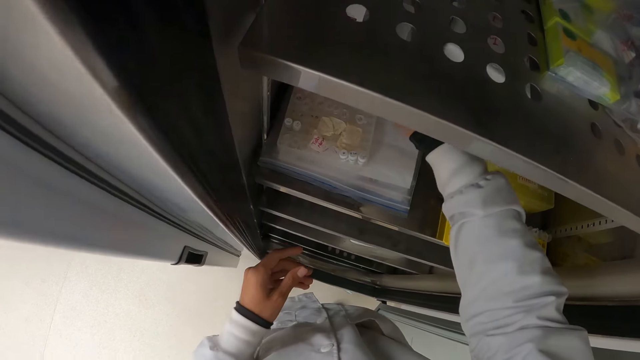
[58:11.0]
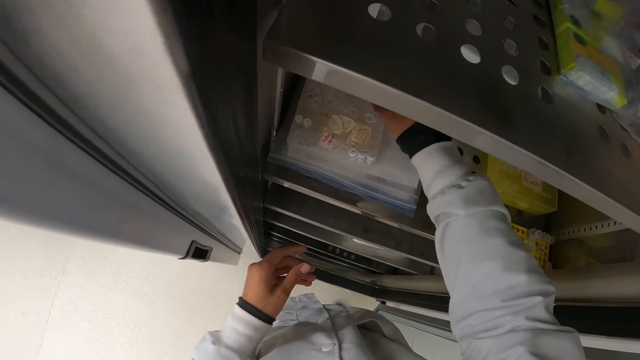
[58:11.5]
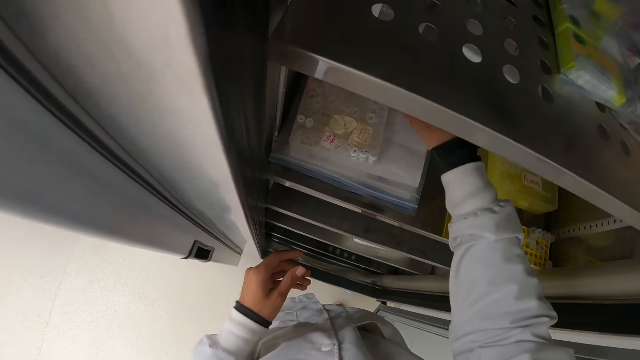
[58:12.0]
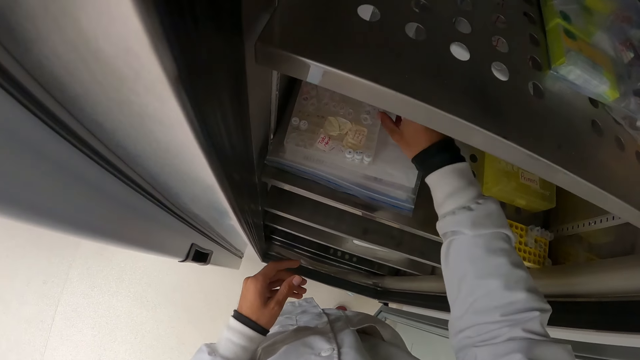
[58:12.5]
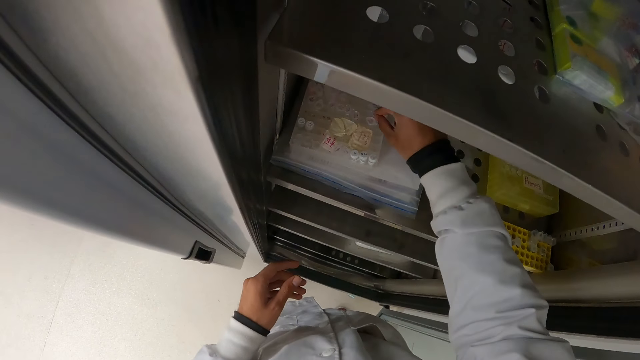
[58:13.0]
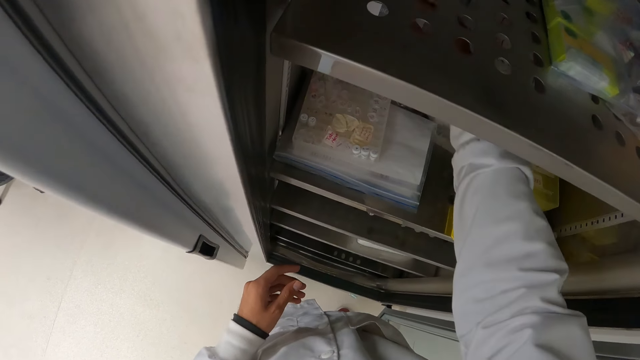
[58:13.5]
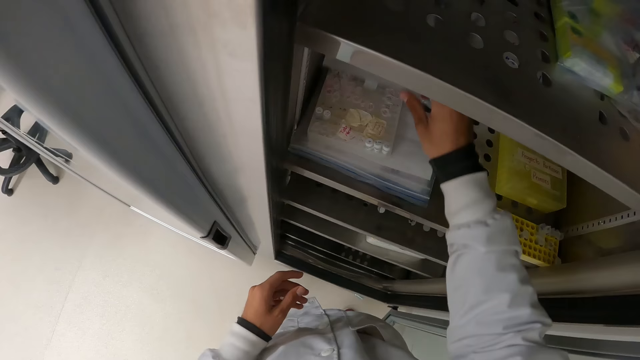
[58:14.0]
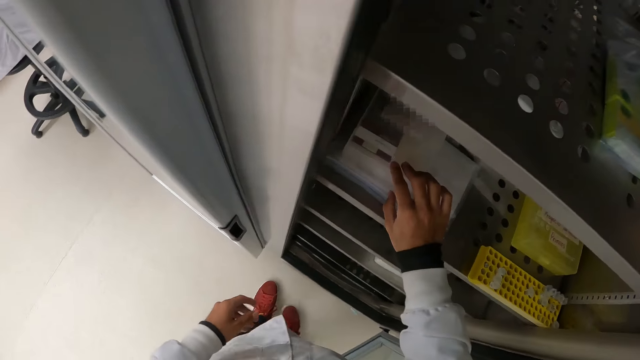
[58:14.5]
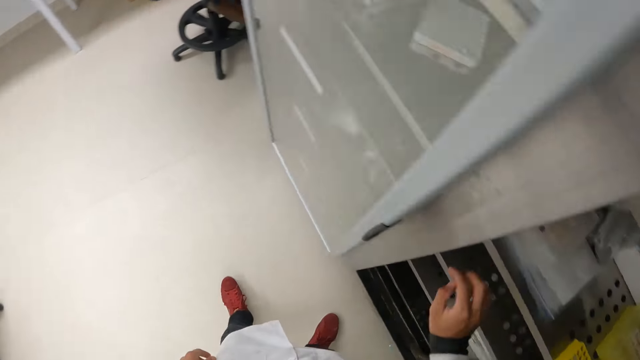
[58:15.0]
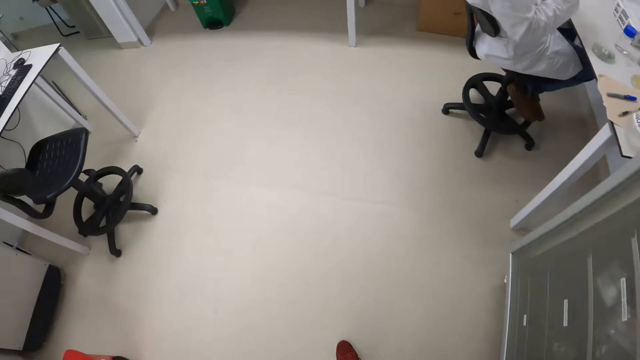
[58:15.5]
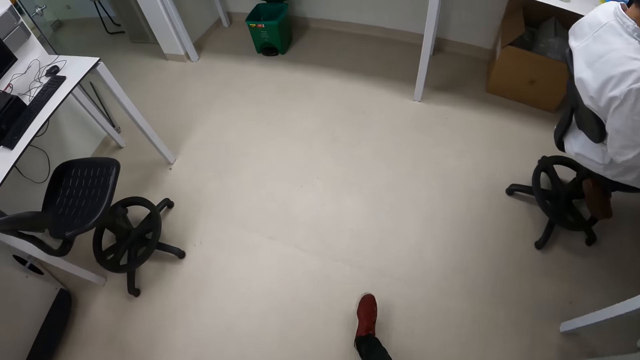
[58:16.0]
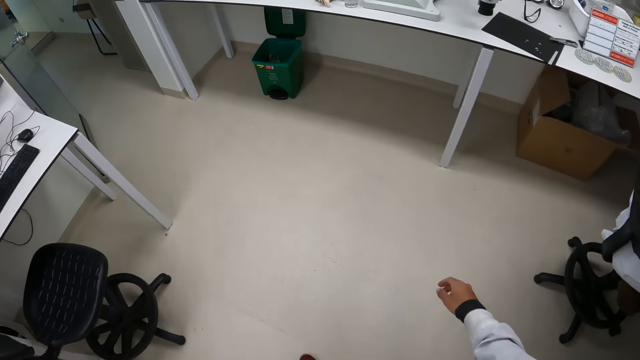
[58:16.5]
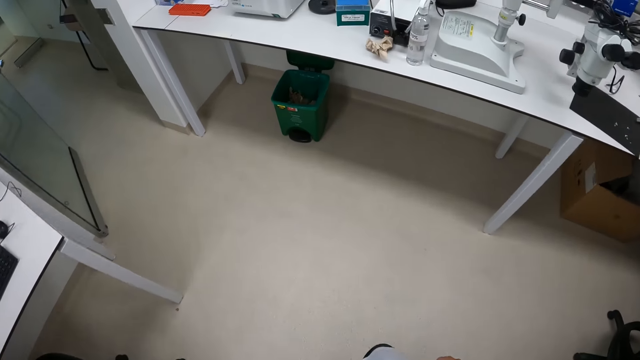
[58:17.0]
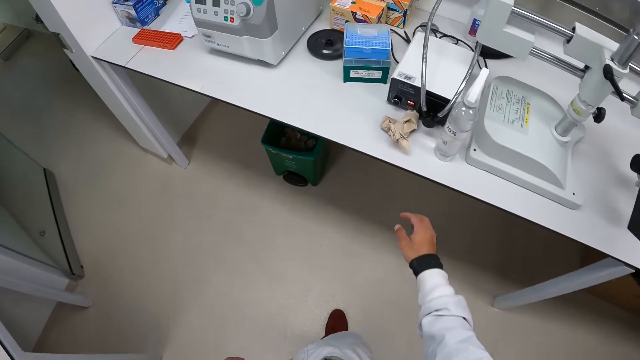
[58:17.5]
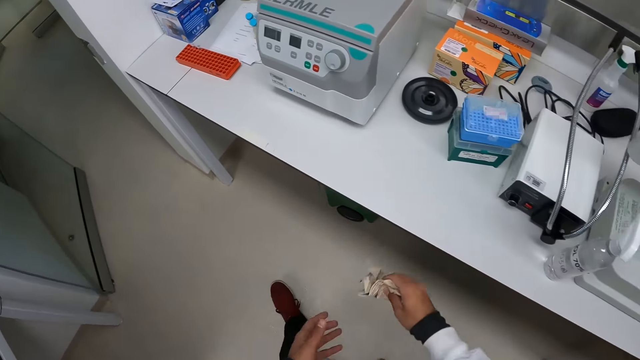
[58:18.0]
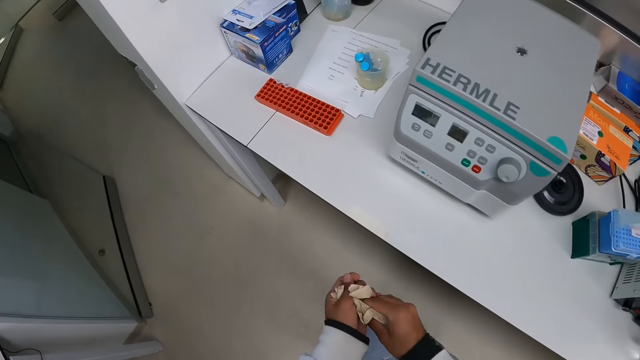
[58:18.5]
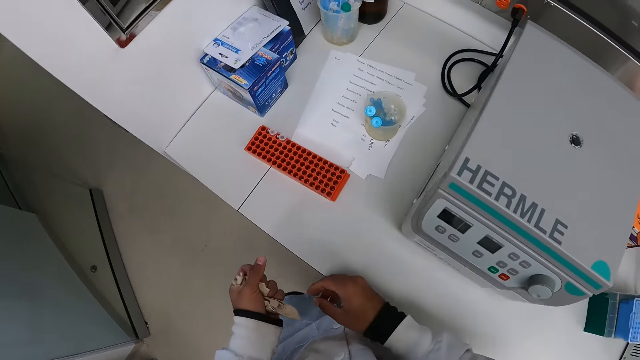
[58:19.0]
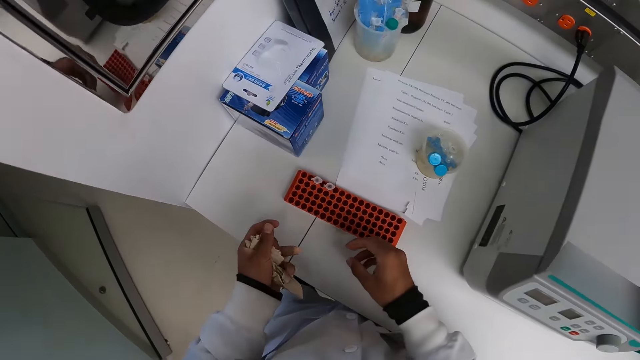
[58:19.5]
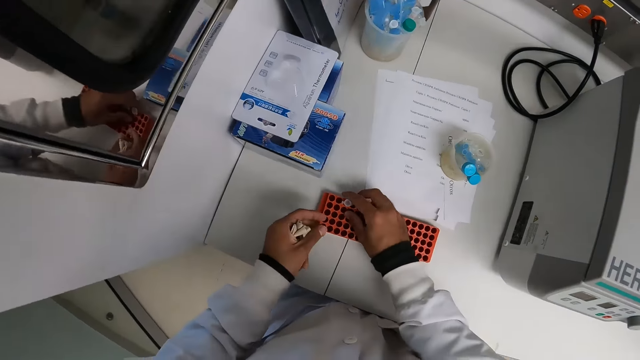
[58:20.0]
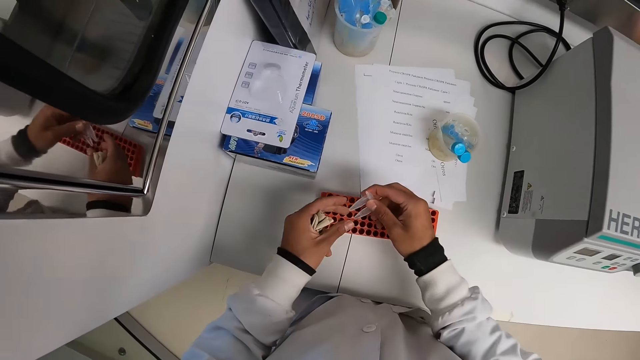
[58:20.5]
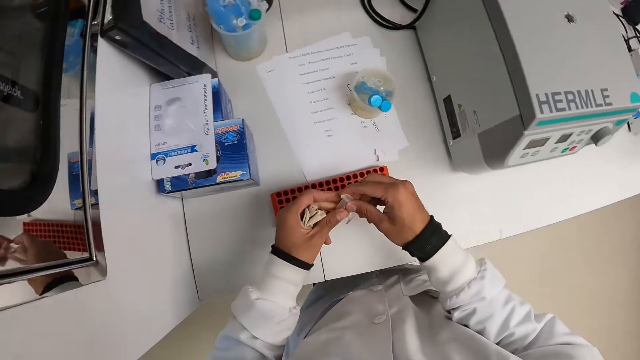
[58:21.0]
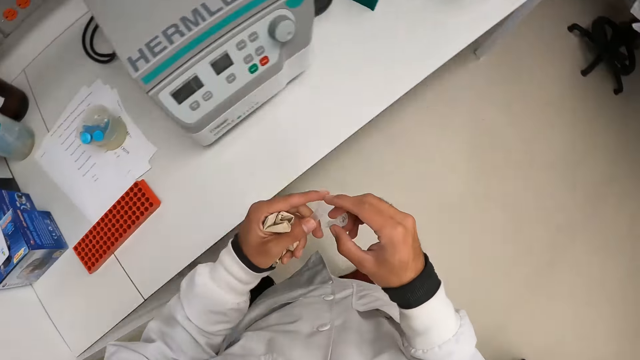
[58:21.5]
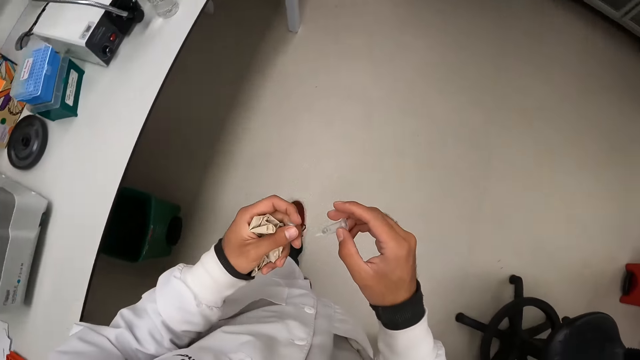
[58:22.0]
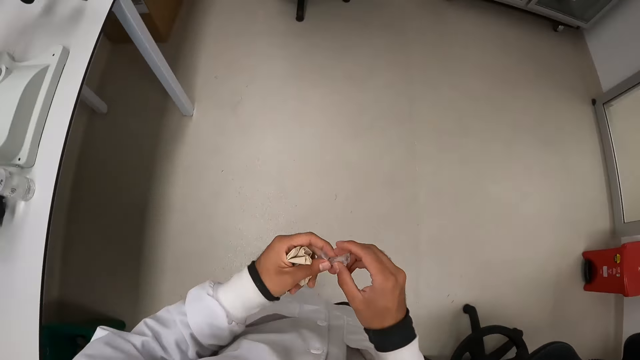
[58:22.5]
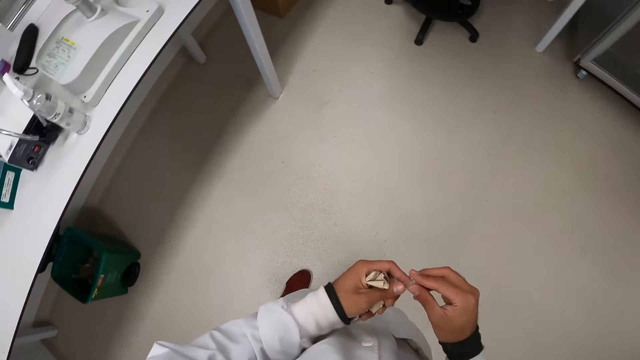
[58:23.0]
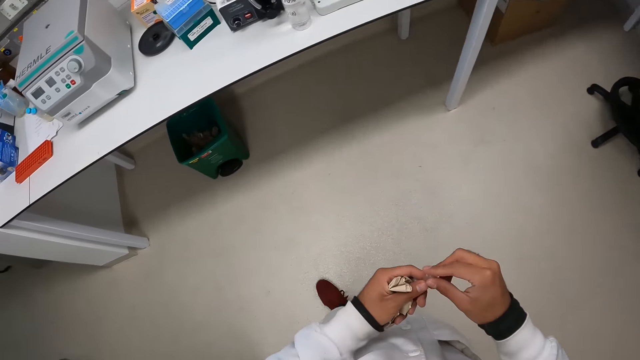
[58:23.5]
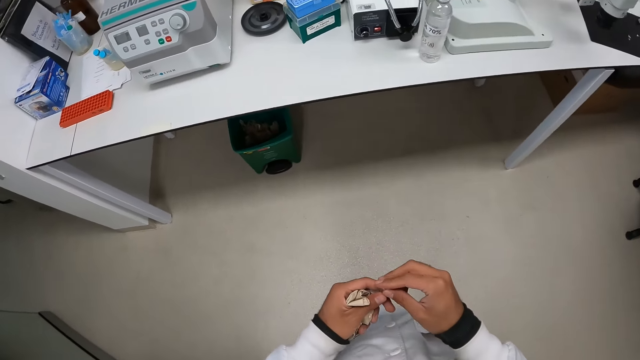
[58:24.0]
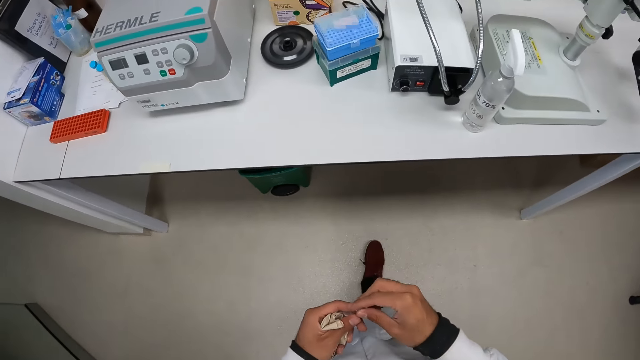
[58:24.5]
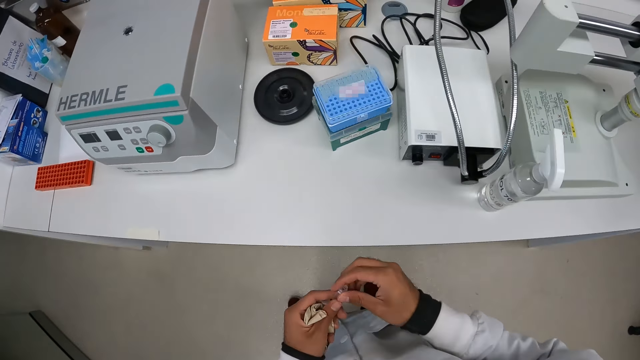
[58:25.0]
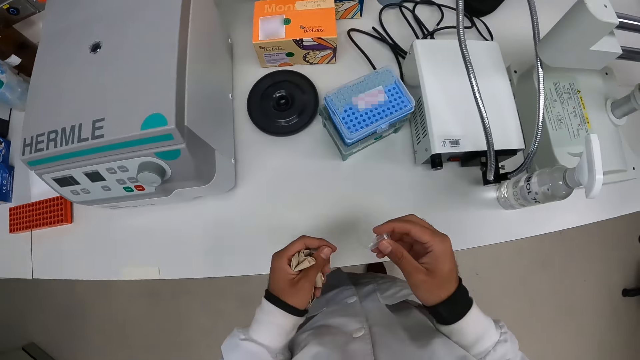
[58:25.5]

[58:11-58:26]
The camera wearer places the small plastic containers in the plastic rack in the glass shelf with his right hand. He closes the plastic rack in the glass shelf with his right hand. He walks away from the glass shelf. He picks up a paper from a table with his right hand. He cleans his hands with the paper. He passes the paper in his right hand to his left hand. He removes two small plastic containers from a plastic rack on the table with his right hand. He passes the small plastic container from his left hand to his right hand. He walks back.

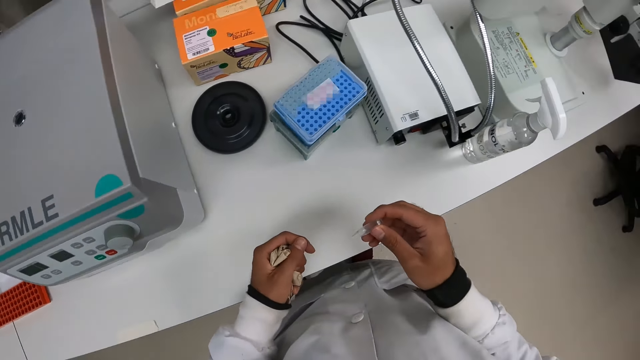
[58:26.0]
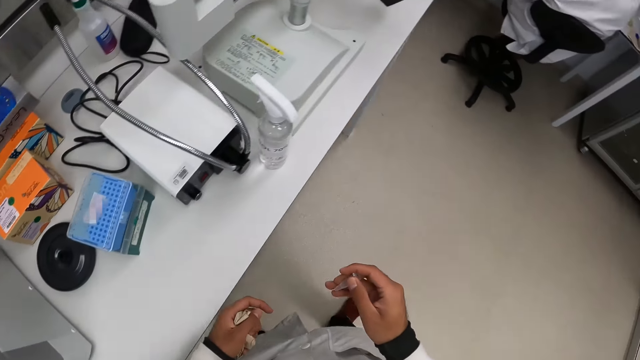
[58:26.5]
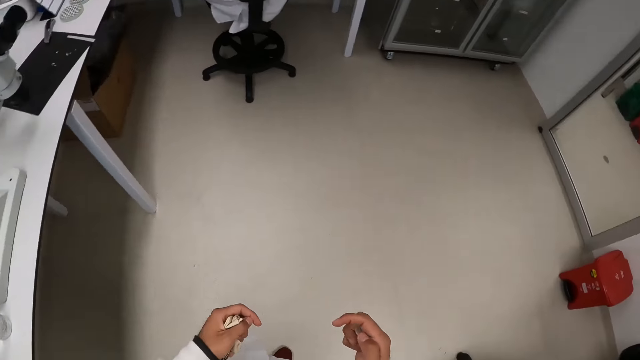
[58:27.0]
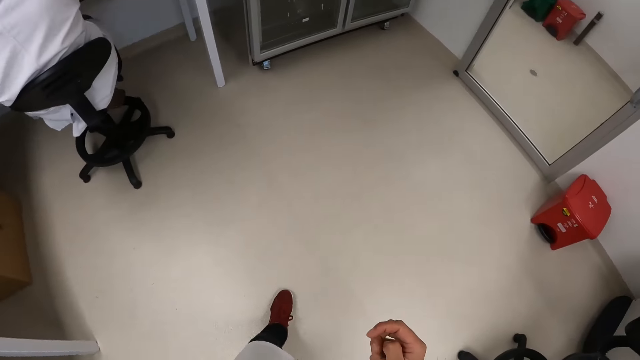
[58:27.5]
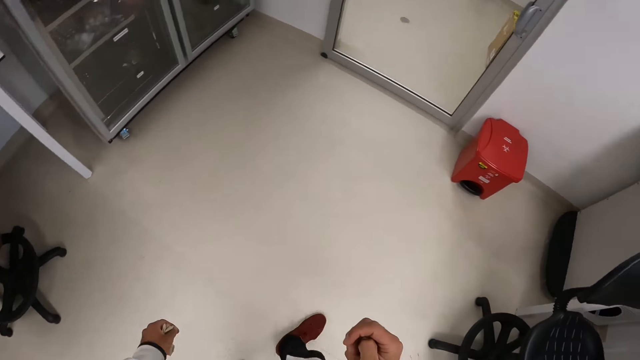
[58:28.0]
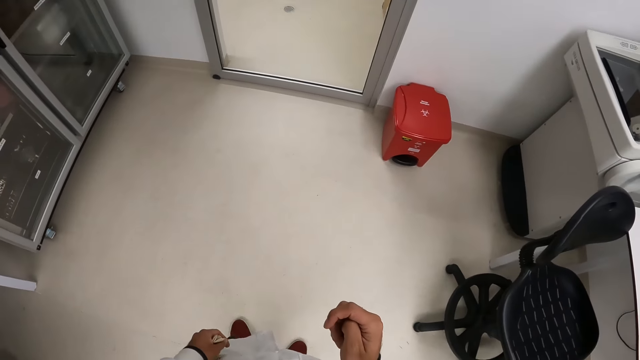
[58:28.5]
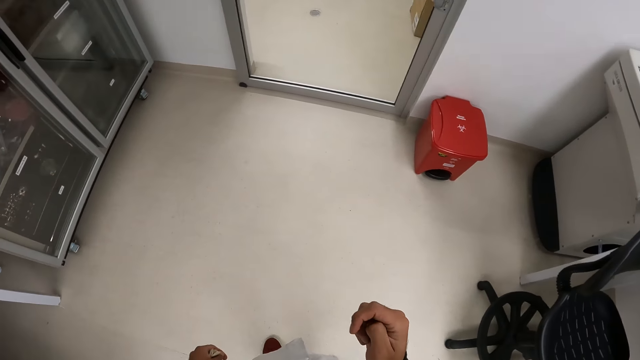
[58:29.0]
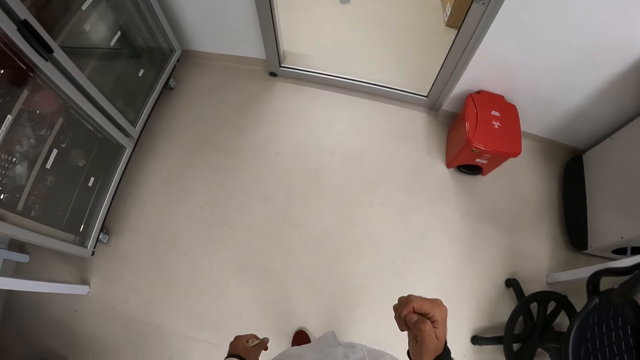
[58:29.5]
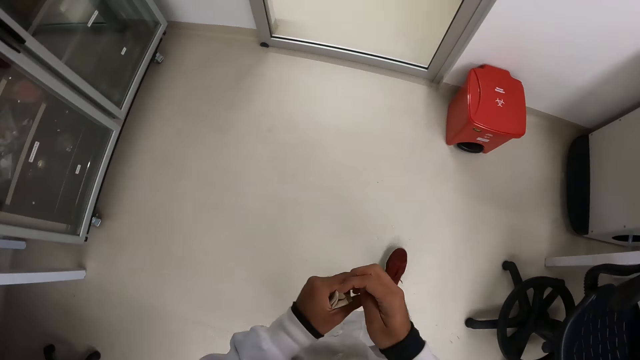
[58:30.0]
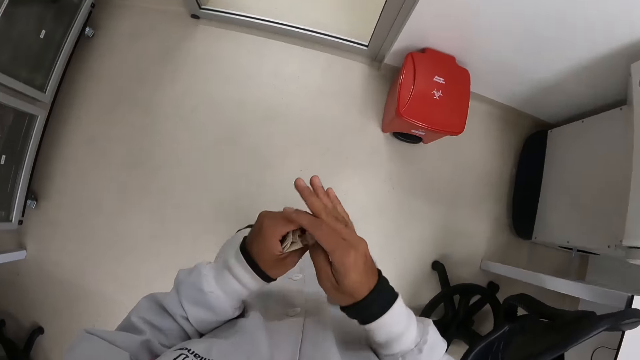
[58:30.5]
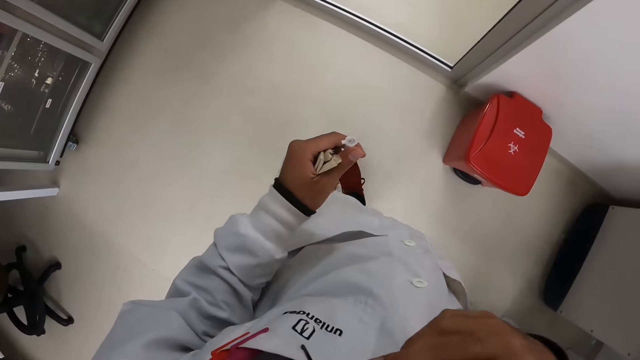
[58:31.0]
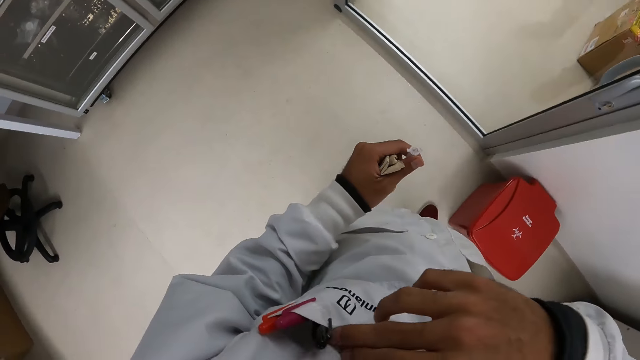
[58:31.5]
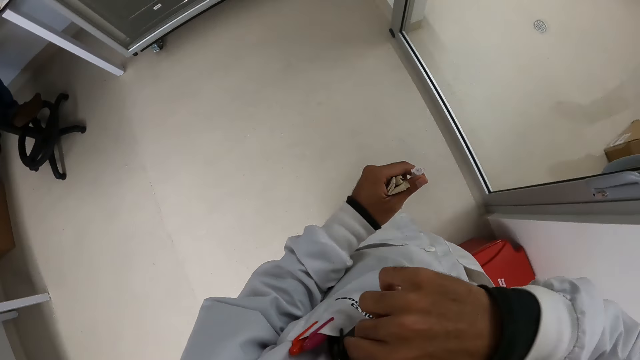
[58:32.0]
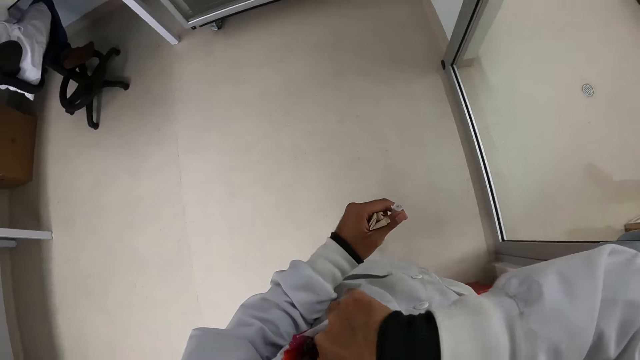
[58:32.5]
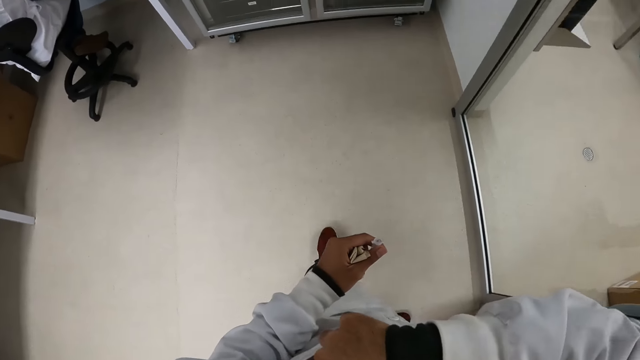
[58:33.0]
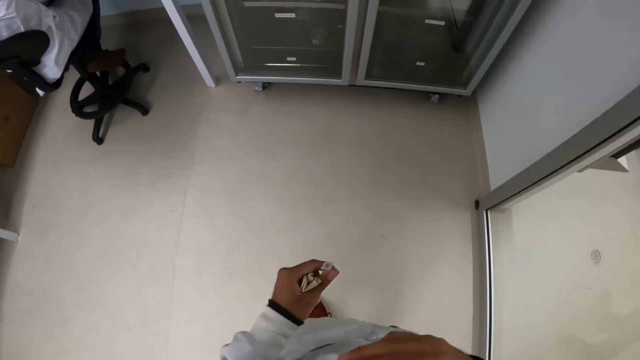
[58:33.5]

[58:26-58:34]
The camera wearer passes a small plastic container from his right hand to his left hand. He searches a pocket on his lab coat with his right hand.
